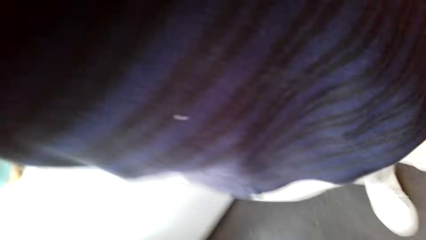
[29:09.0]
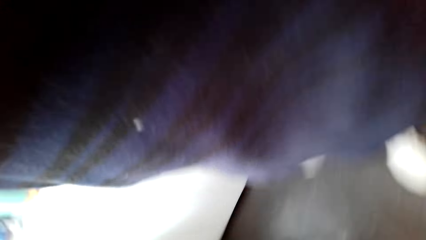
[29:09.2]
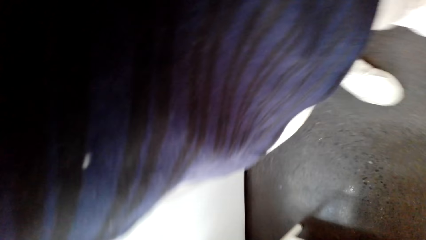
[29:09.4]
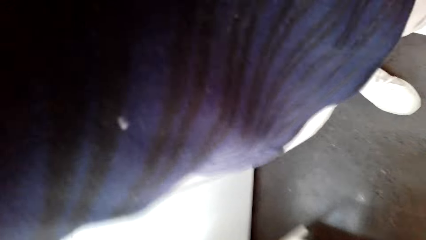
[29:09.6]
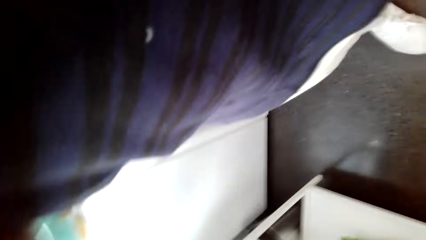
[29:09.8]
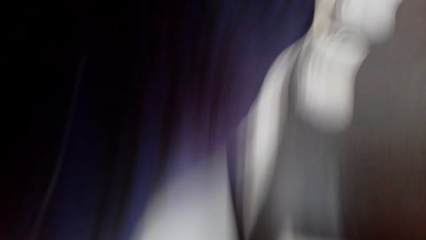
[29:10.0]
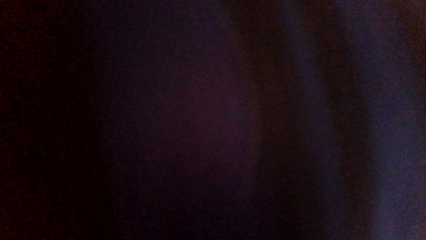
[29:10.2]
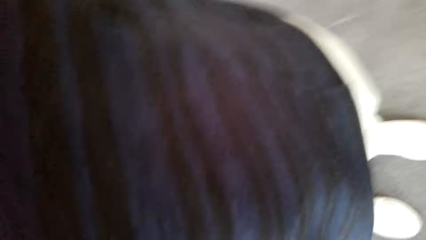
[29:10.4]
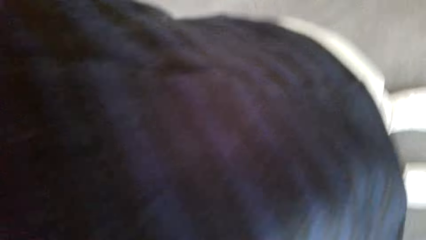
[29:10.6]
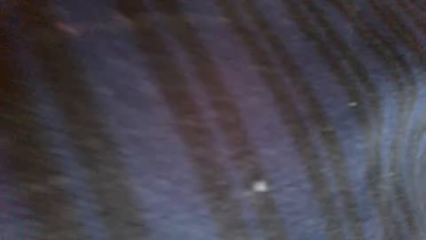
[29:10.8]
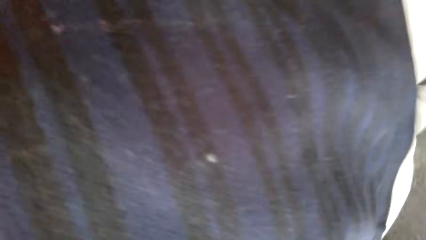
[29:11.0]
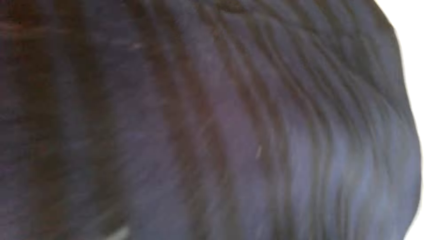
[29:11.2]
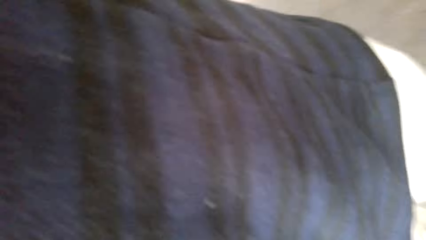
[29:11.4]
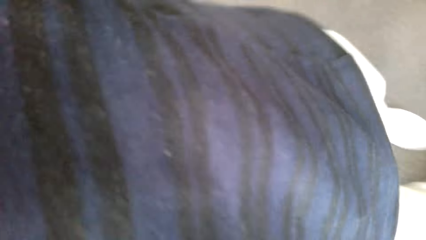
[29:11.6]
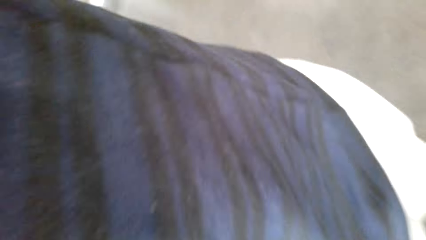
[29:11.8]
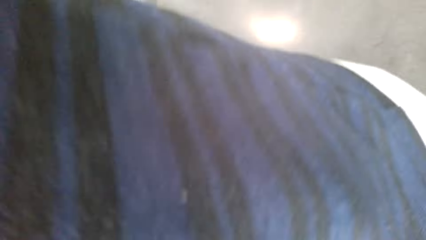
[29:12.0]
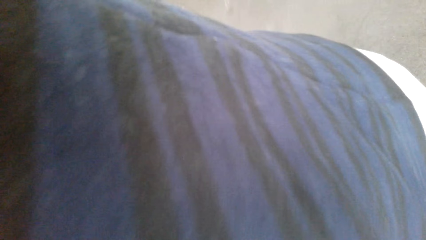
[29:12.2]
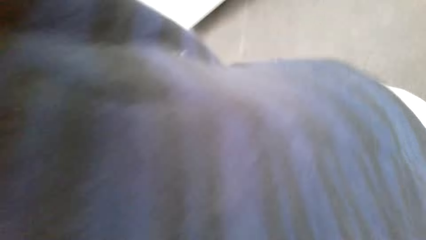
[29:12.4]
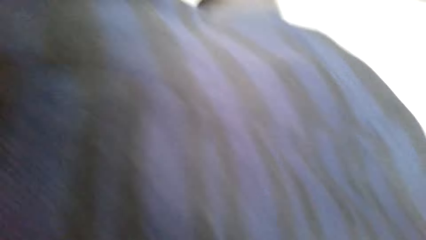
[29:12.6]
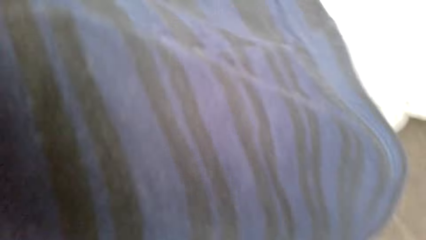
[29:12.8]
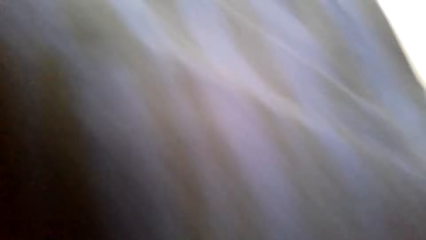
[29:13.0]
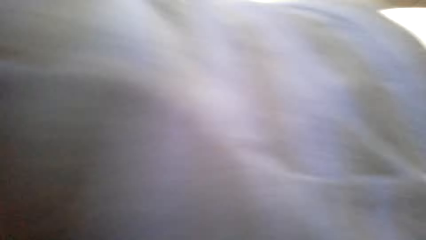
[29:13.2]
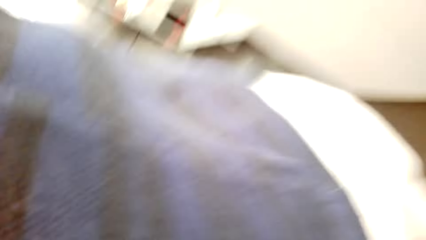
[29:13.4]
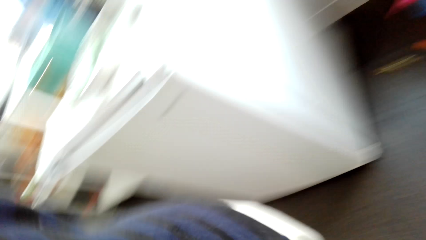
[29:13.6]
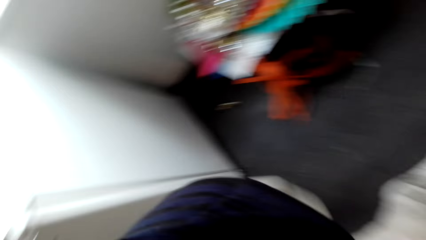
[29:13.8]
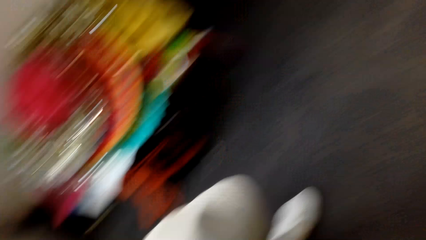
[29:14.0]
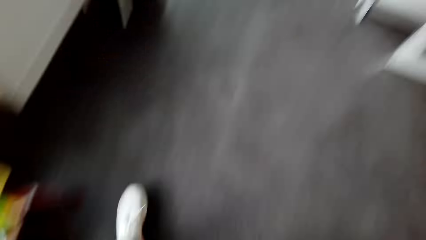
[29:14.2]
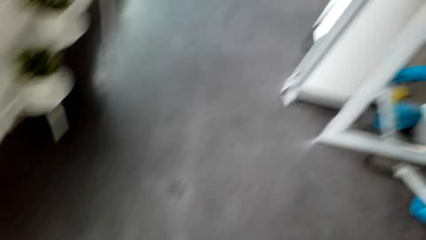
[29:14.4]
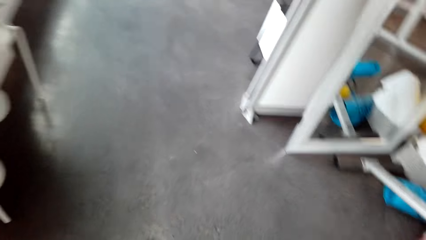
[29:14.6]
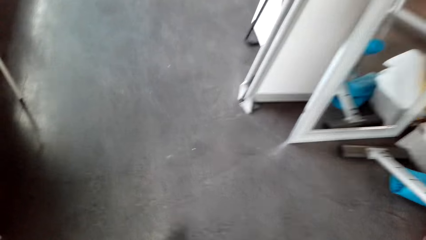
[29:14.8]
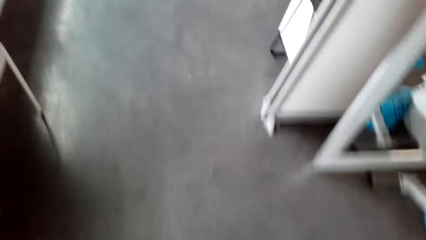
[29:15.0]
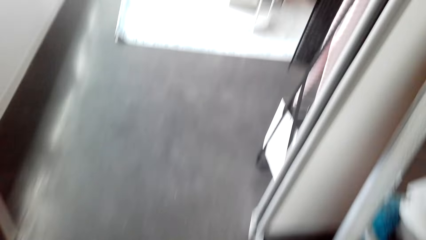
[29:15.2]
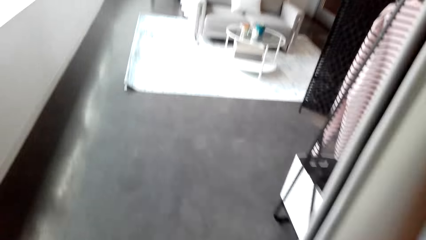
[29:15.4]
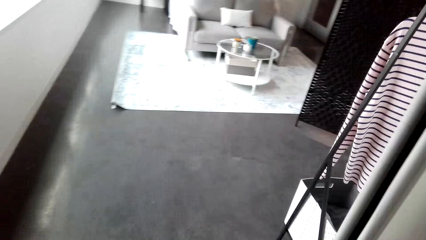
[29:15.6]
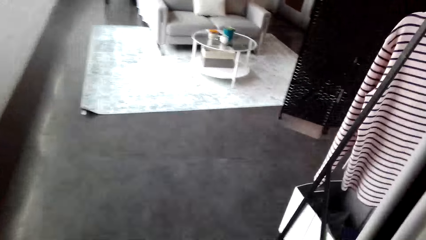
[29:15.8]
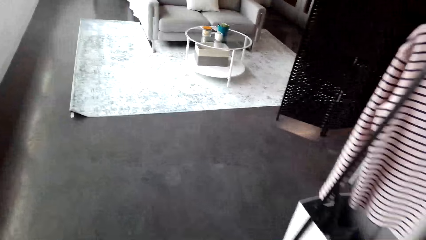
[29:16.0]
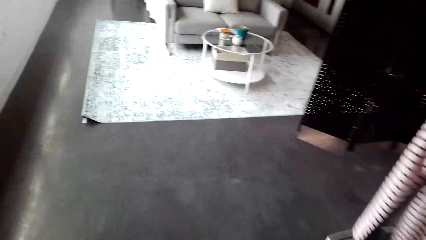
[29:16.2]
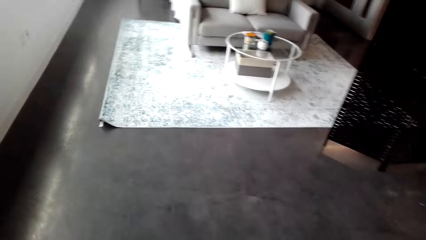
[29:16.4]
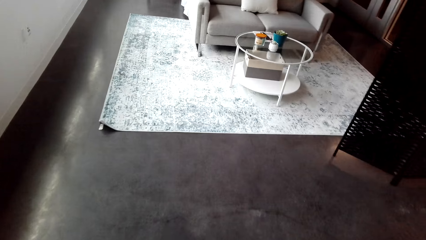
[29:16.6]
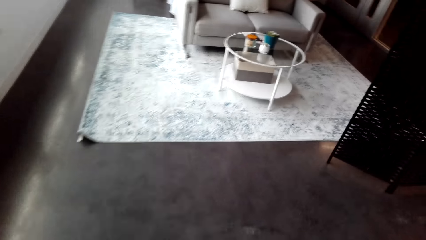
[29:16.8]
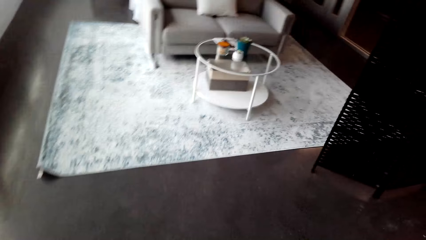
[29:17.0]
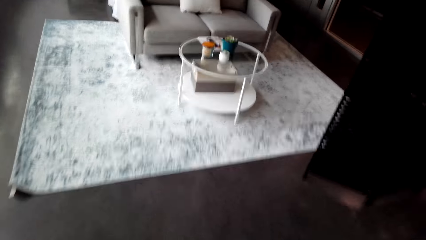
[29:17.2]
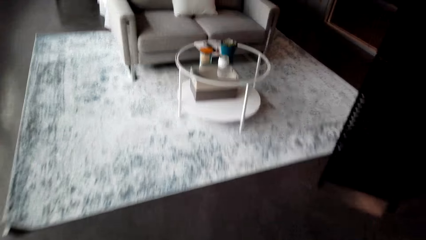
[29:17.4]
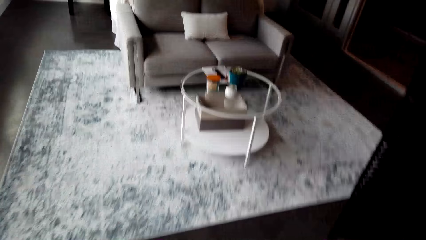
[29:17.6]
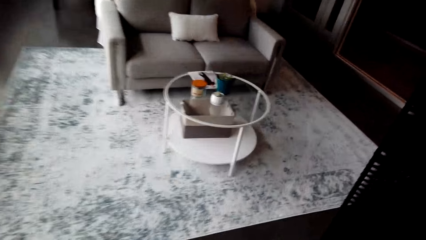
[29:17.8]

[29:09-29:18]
A man wears the camera. The camera wearer walks around.
